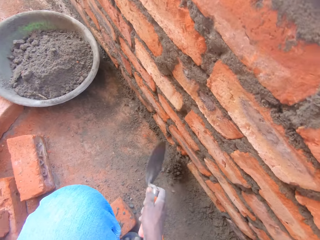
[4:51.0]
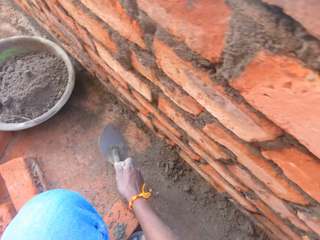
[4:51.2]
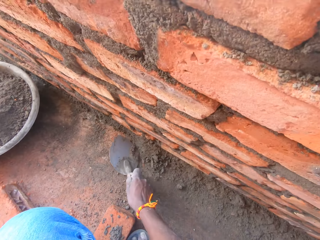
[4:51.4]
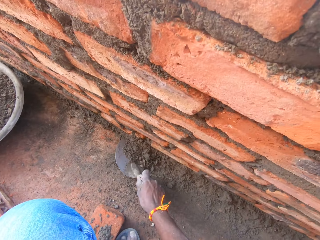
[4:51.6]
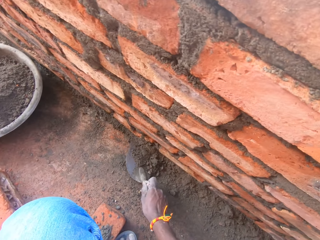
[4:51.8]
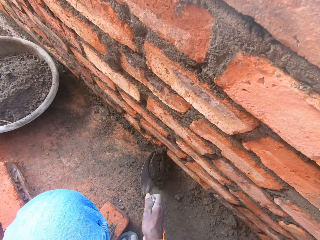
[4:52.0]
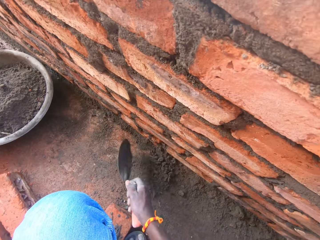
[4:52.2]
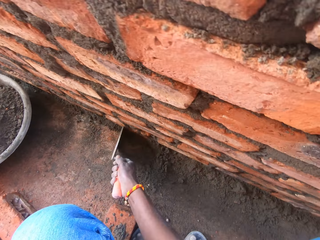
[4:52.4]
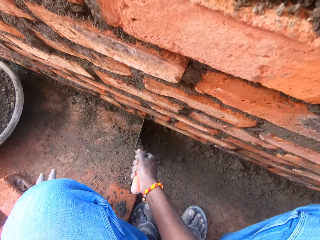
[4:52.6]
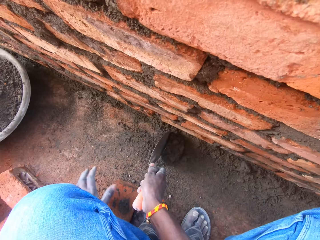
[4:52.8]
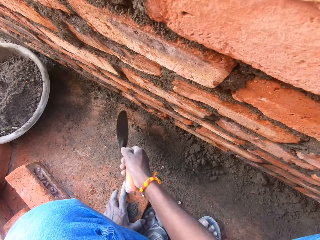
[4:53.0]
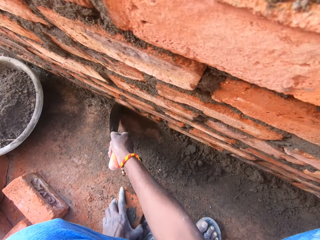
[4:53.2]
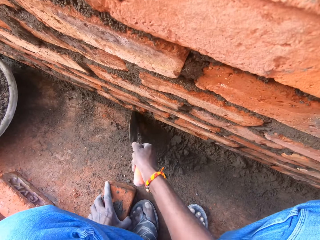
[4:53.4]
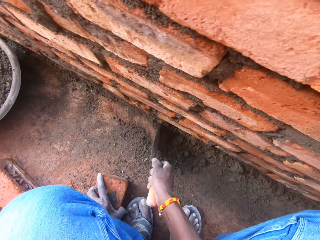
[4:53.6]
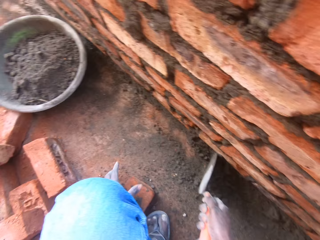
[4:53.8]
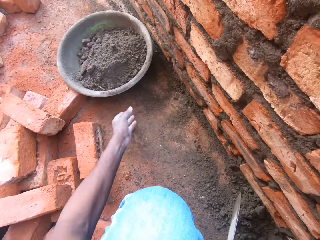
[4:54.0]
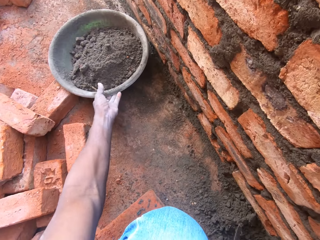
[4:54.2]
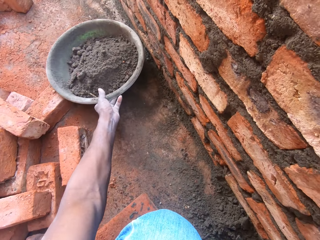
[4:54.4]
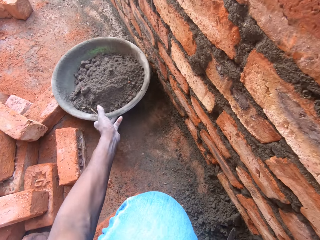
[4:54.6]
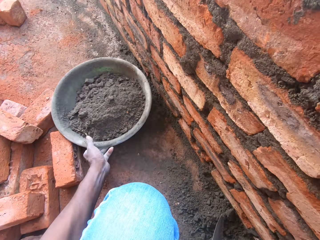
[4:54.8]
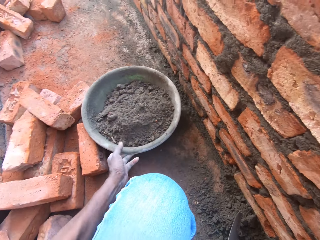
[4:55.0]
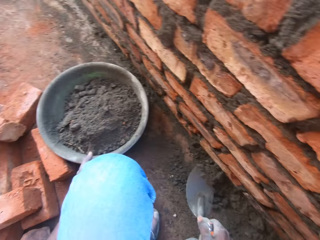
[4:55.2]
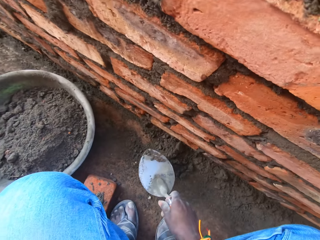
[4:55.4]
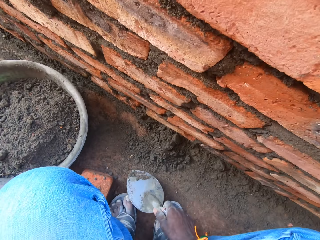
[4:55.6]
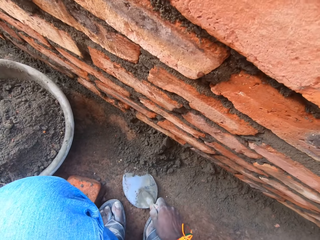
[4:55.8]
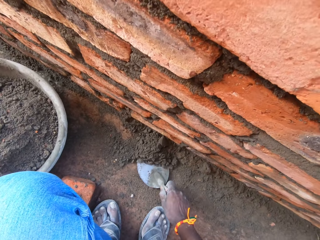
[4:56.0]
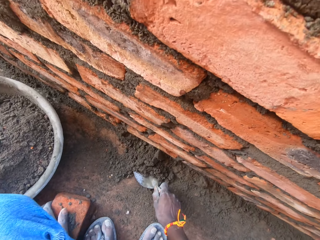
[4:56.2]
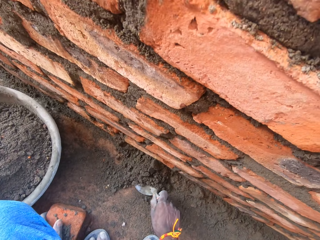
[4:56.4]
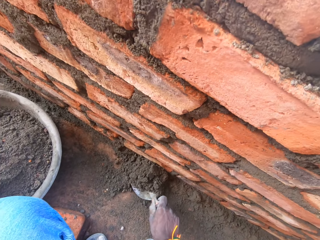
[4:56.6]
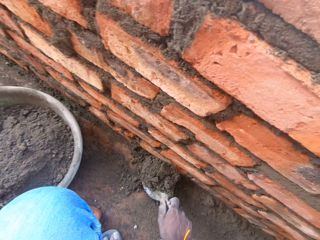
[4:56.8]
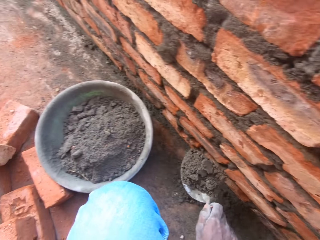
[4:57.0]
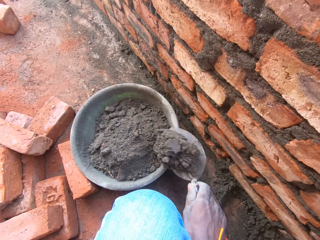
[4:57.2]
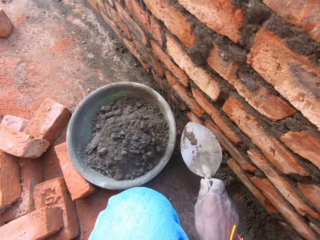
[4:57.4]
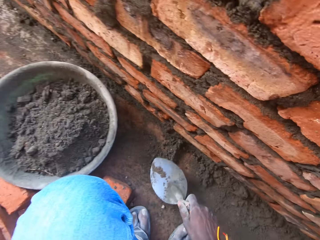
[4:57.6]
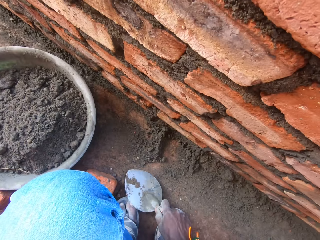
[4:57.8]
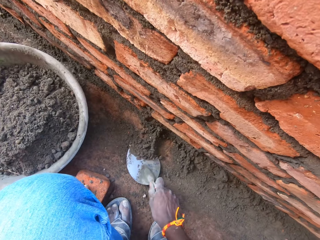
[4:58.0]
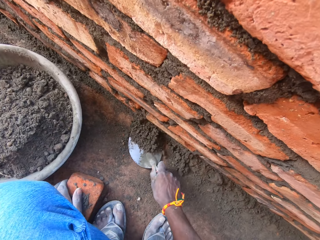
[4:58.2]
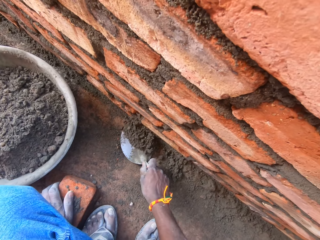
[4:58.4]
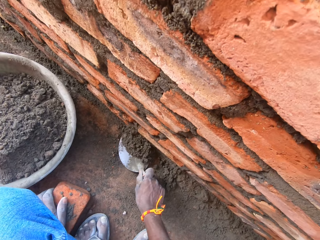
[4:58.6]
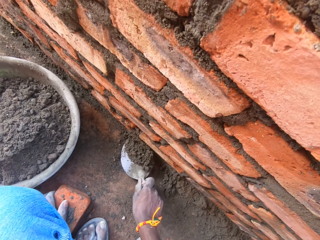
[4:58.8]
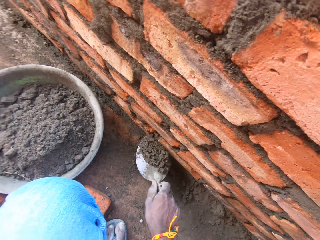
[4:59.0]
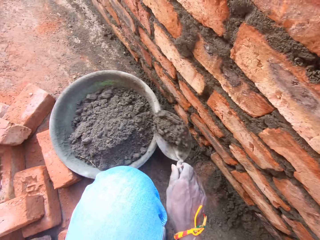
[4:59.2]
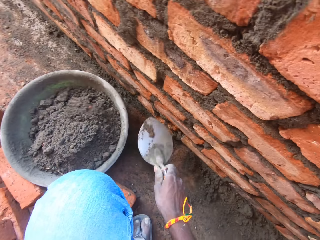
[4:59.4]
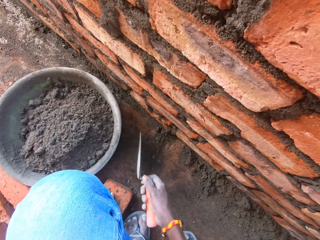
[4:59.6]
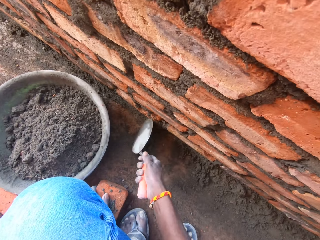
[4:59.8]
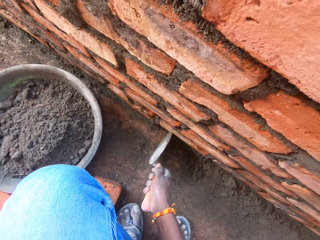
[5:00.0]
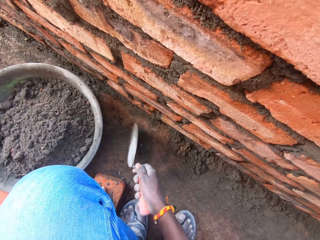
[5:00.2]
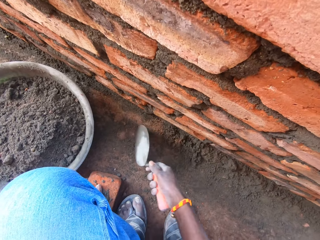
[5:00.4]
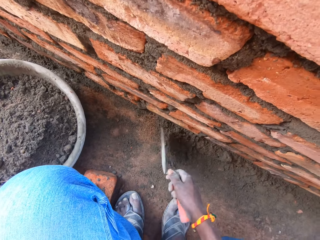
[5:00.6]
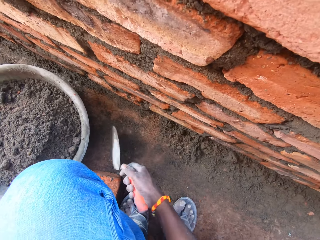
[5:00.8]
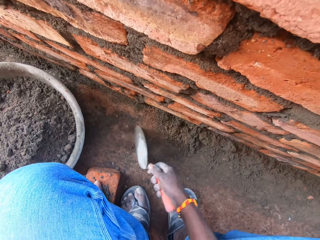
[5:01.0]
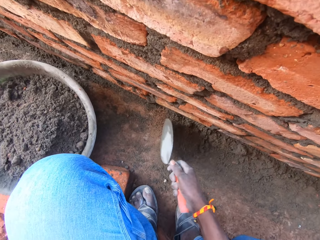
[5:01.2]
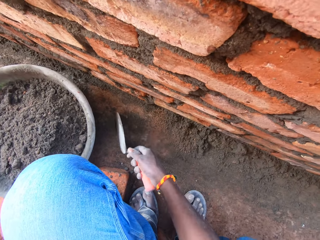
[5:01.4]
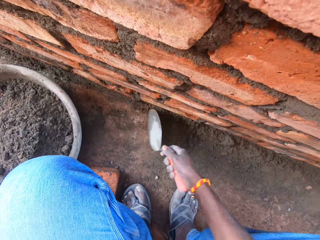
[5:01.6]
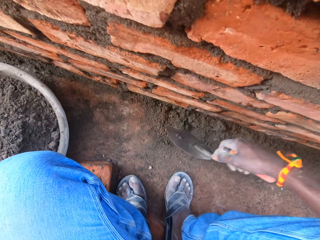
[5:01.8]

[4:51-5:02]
The camera wearer collects the mortar or sand with a trowel. They pull the tray or basin on the ground with the left hand. They collect the mortar with the trowel. They put the mortar inside the tray. They scoop the sand. They pour the sand in the basin. They collect the mortar with the trowel.

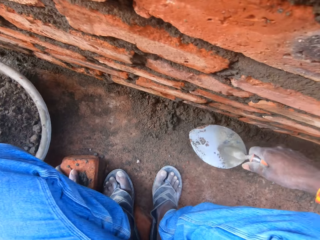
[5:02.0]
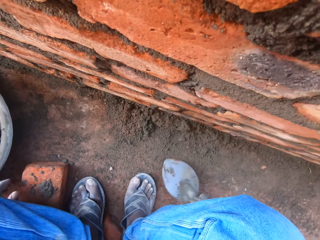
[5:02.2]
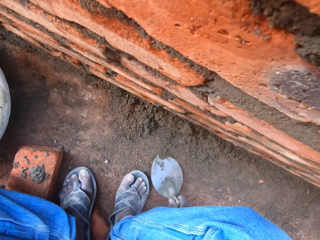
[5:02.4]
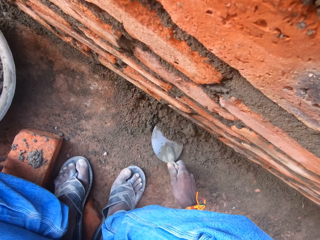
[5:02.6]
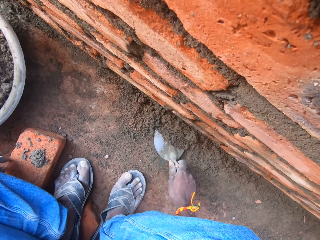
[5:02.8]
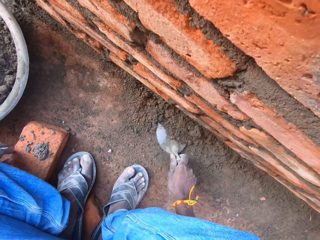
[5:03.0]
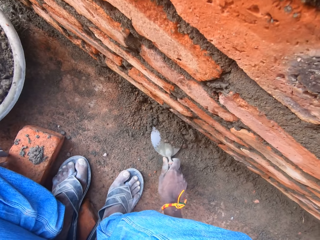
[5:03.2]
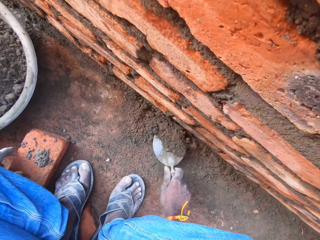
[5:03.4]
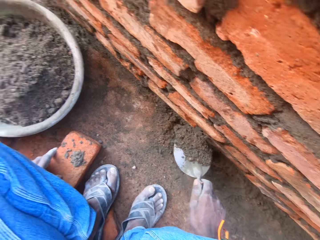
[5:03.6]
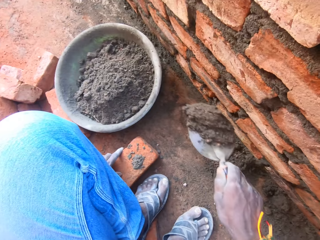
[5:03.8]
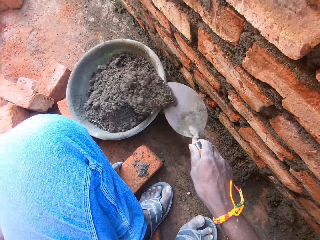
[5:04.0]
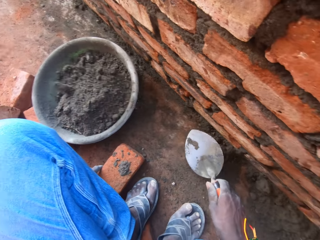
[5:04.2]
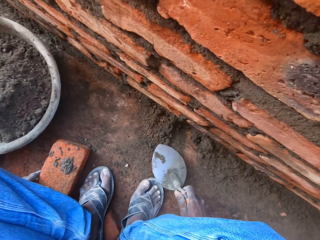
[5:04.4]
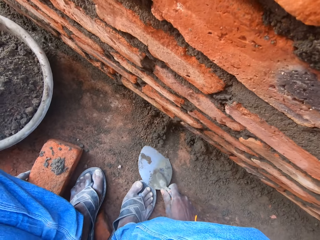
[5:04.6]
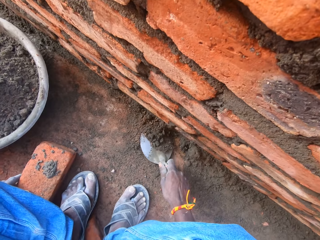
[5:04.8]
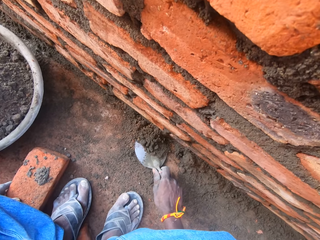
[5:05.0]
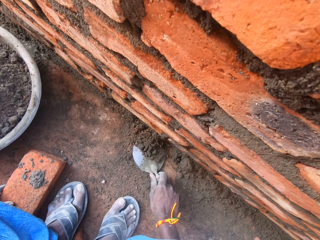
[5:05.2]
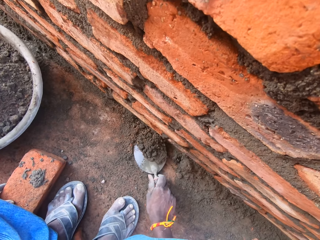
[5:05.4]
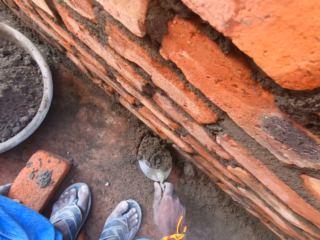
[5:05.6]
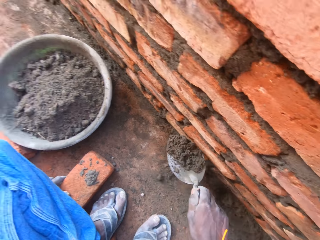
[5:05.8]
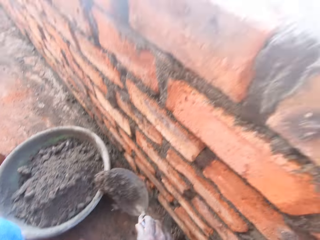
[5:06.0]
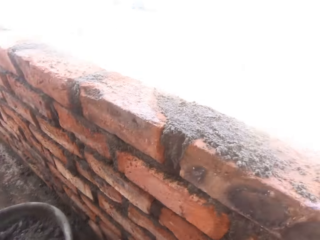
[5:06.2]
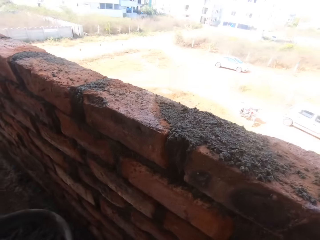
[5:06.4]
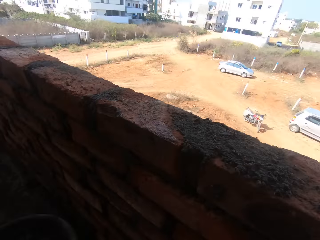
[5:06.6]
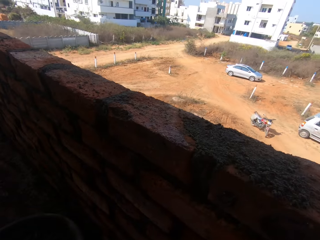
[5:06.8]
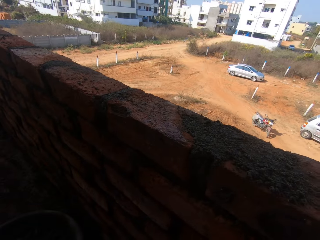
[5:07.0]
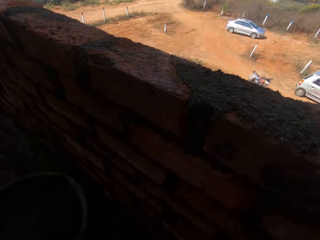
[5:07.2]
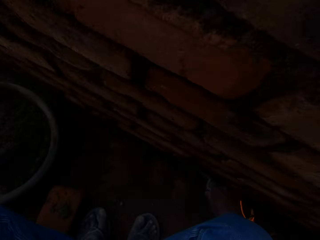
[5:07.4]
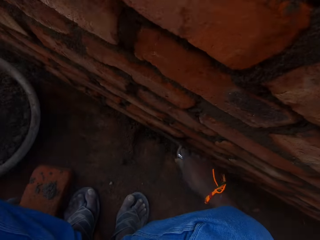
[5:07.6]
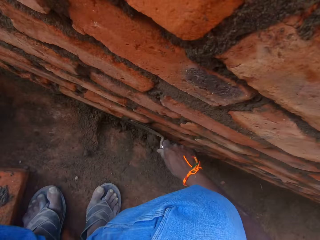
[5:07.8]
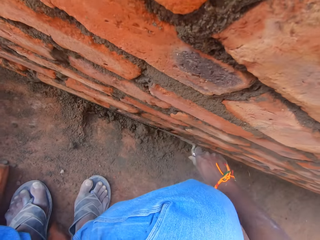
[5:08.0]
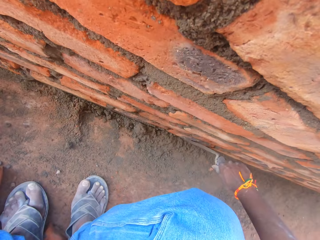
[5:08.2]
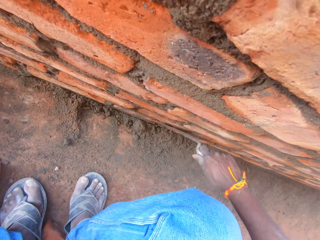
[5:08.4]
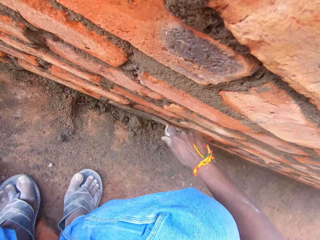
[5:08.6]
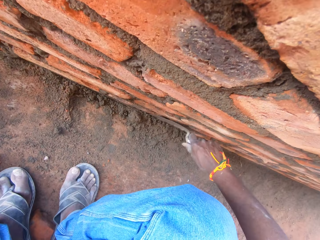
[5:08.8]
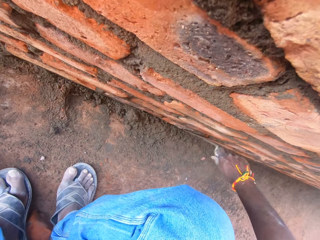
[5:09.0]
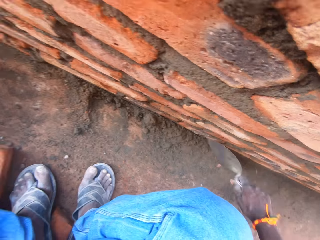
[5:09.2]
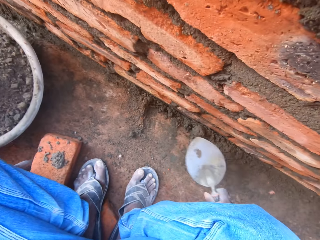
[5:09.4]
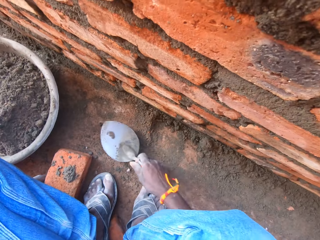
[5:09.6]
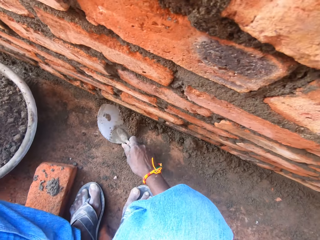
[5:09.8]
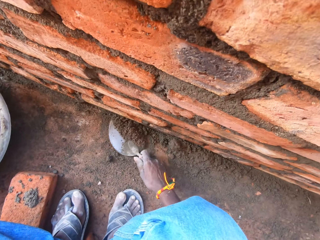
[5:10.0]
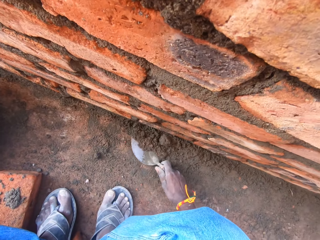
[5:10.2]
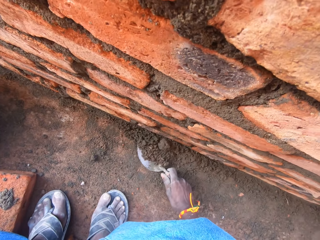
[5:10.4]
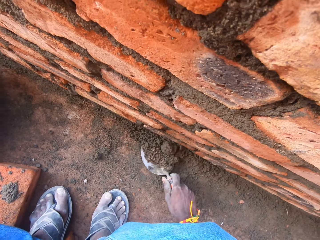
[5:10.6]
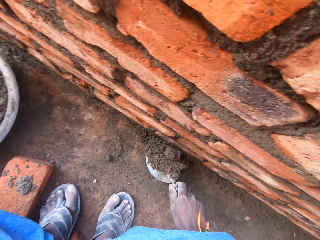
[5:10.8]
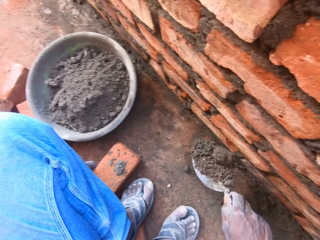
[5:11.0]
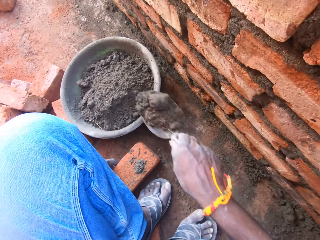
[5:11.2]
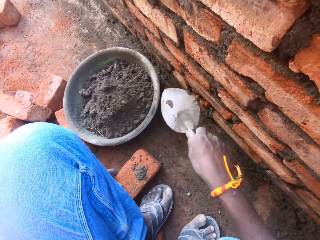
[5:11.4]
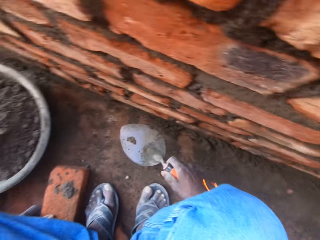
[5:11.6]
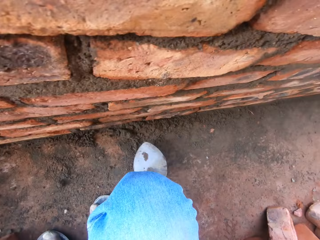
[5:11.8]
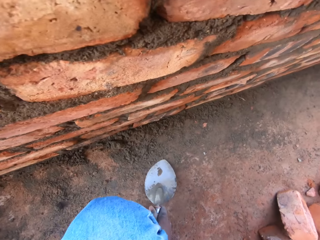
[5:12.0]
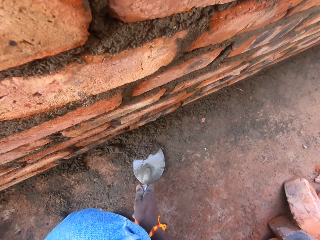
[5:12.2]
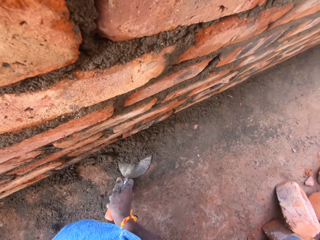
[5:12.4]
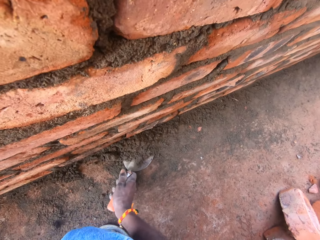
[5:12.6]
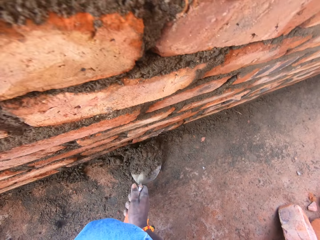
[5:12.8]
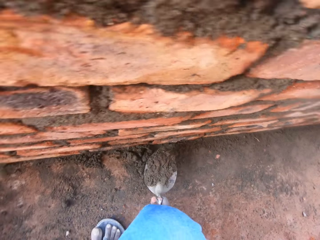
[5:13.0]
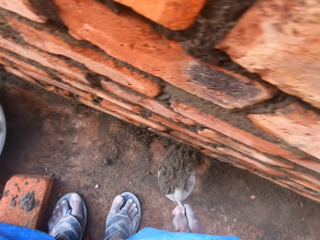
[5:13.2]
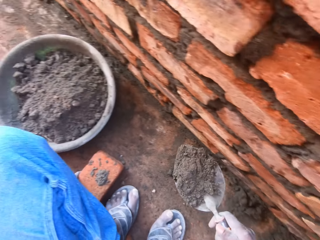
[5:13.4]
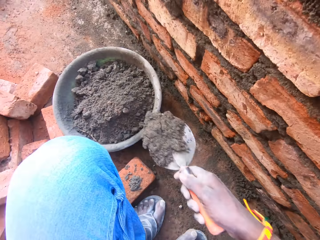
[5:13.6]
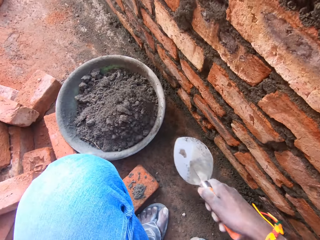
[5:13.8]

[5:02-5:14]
The camera wearer scoops the sand. They put the mortar inside the tray or basin. They scoop the mortar with a trowel. They pour the sand in the basin. They look around. They smear the mortar on the wall. They scrape the sand. They scoop the mortar with the trowel. They put the mortar inside the tray. They scoop the mortar with the trowel.
